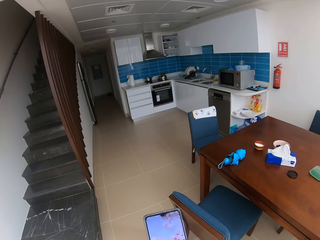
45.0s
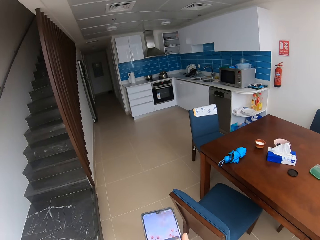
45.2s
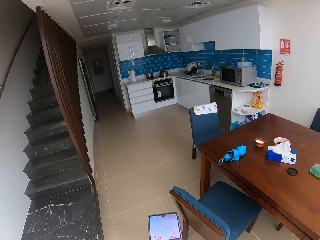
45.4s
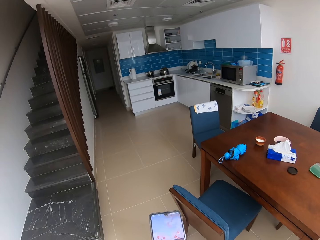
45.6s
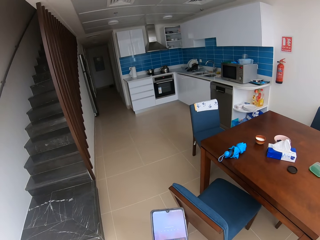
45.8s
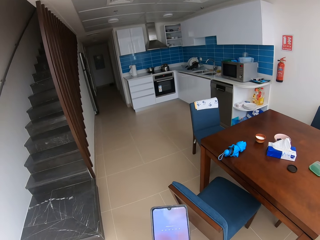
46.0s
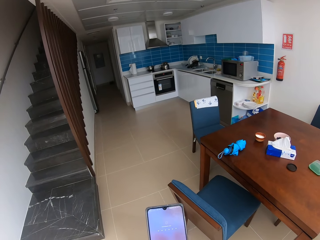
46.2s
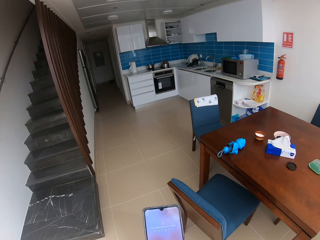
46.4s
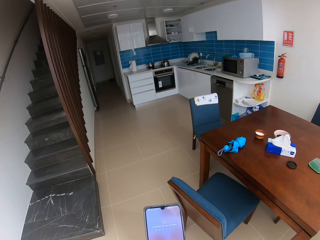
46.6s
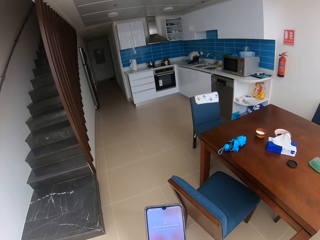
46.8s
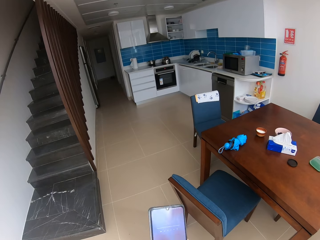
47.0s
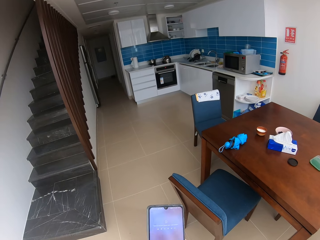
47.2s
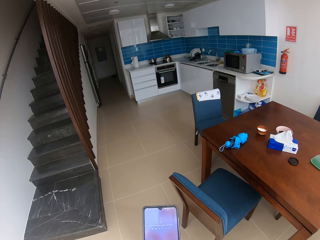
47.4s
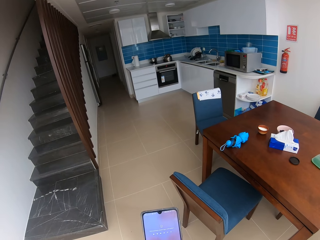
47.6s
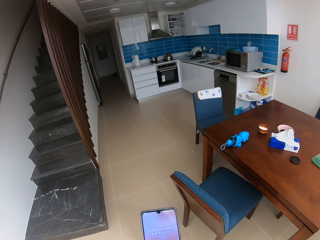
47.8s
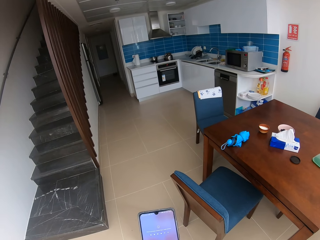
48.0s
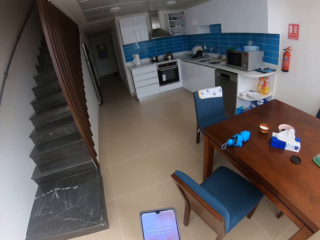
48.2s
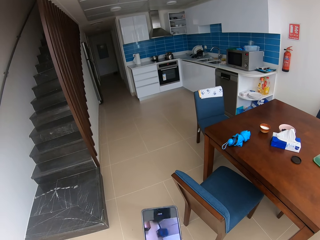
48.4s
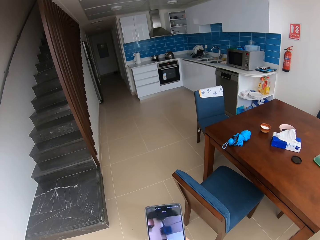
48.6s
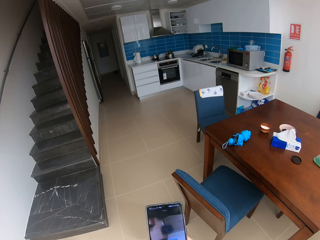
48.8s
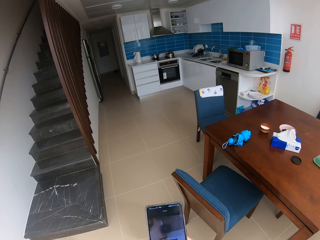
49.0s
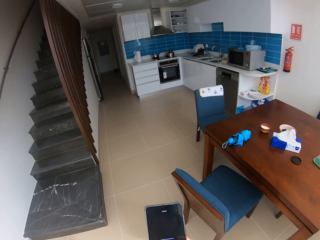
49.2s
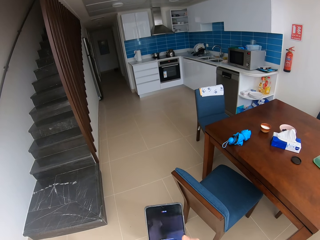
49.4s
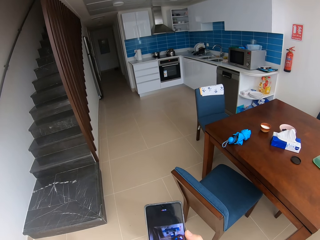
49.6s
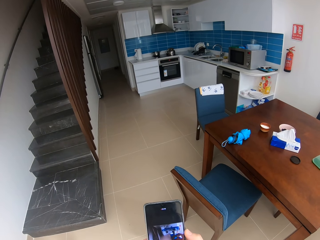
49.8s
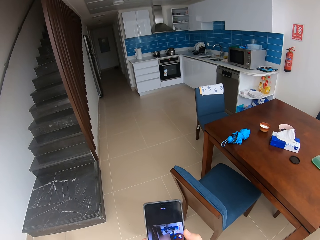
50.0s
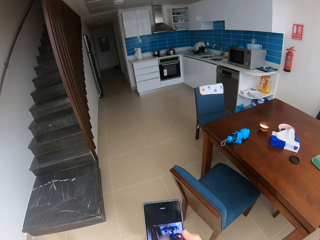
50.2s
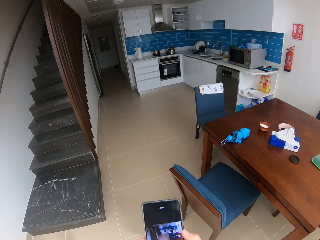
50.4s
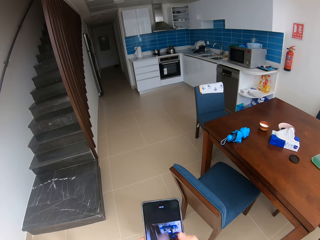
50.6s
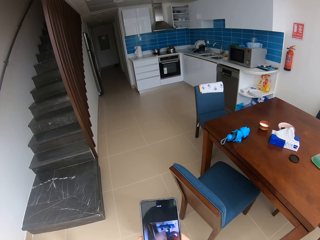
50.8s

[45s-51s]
The camera wearer operates a phone. They touch the phone.
